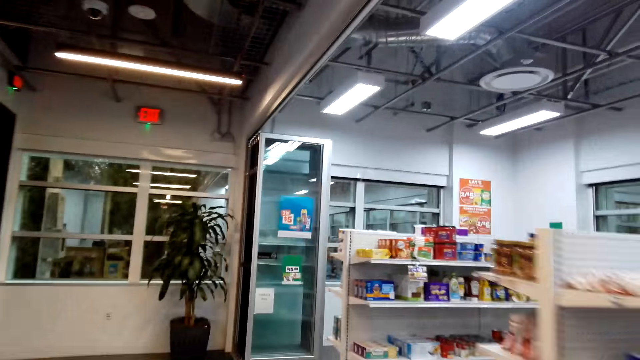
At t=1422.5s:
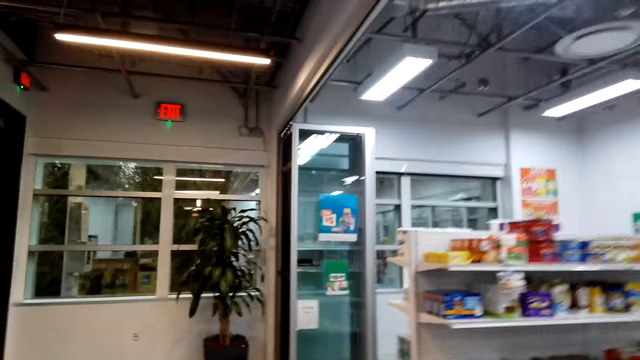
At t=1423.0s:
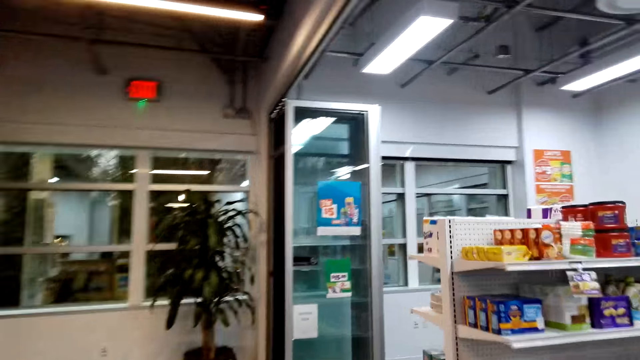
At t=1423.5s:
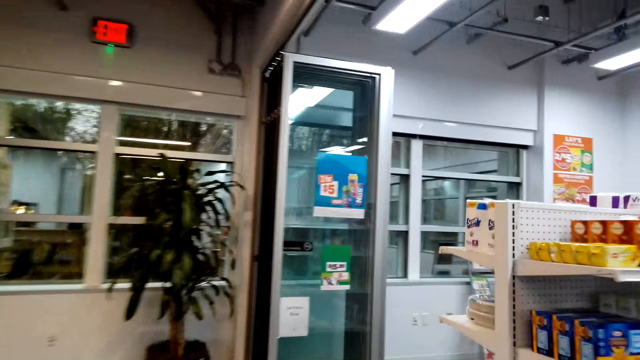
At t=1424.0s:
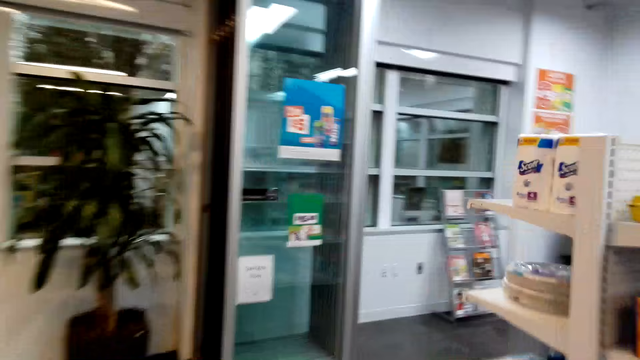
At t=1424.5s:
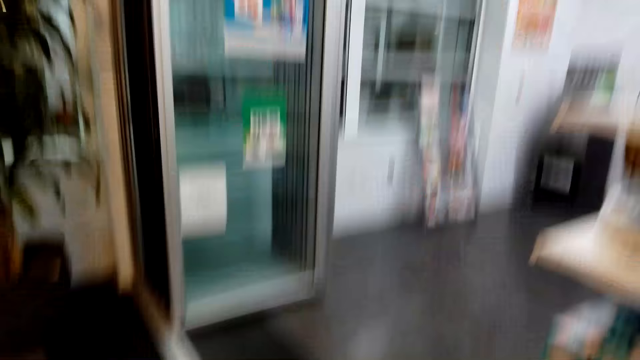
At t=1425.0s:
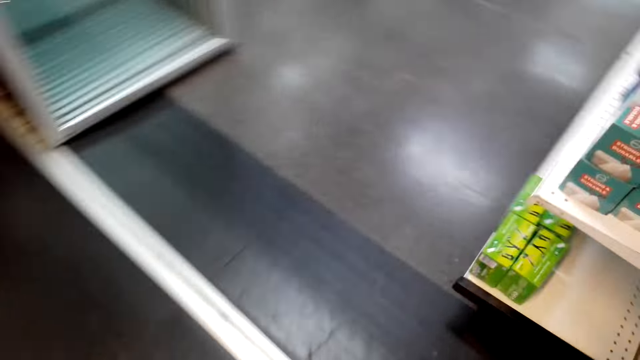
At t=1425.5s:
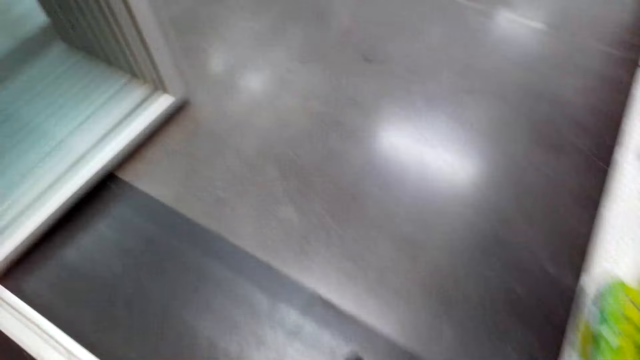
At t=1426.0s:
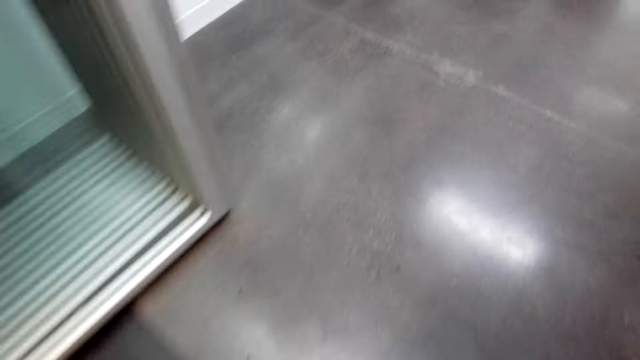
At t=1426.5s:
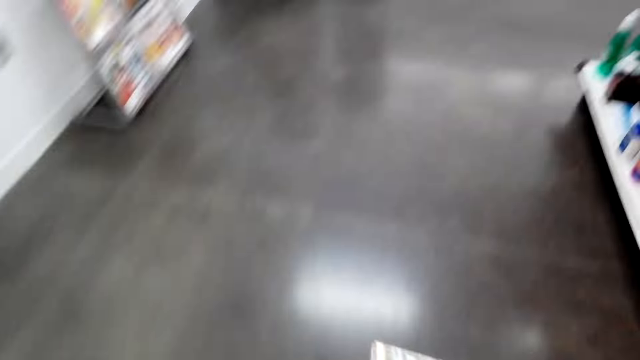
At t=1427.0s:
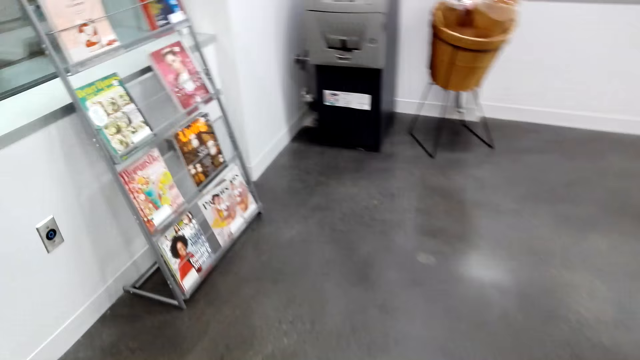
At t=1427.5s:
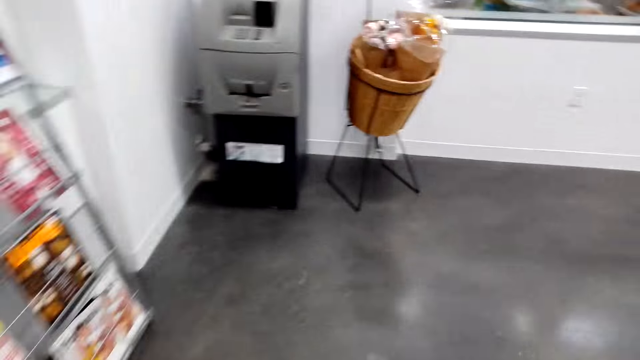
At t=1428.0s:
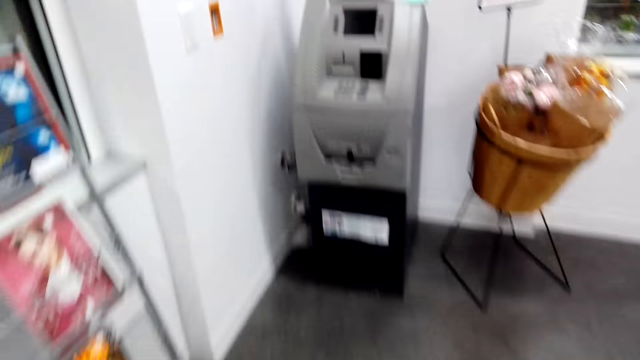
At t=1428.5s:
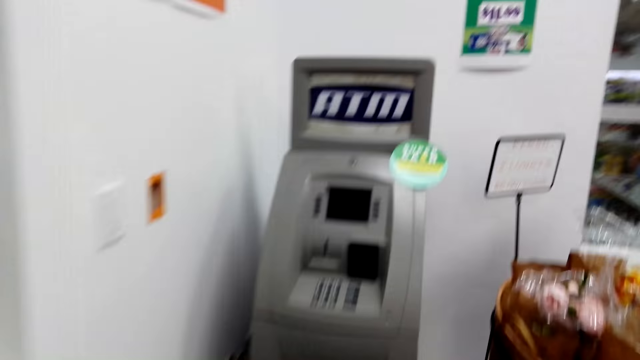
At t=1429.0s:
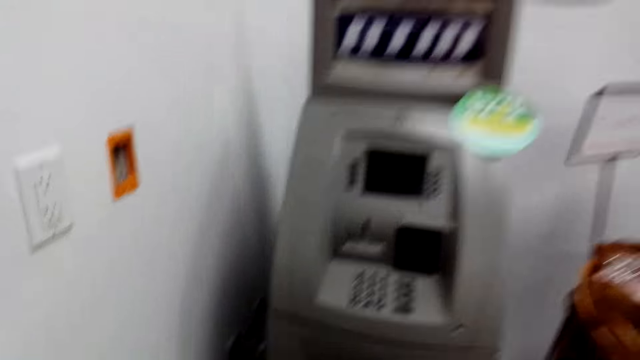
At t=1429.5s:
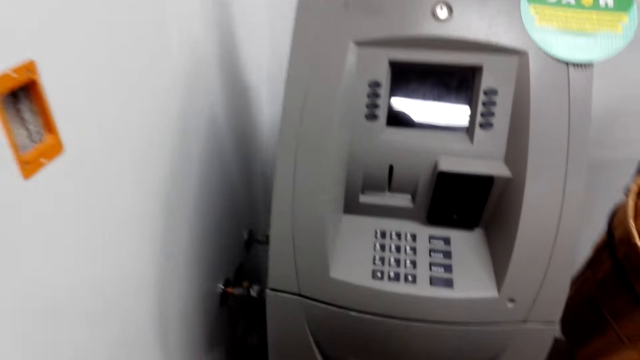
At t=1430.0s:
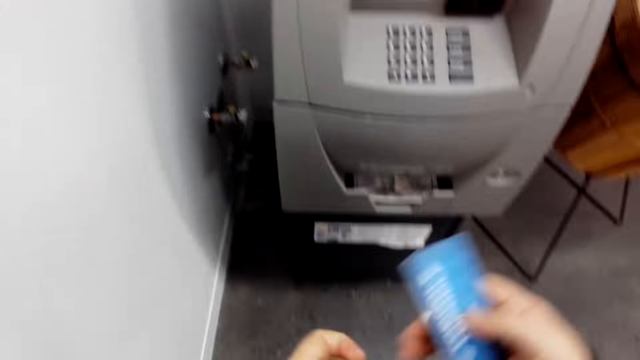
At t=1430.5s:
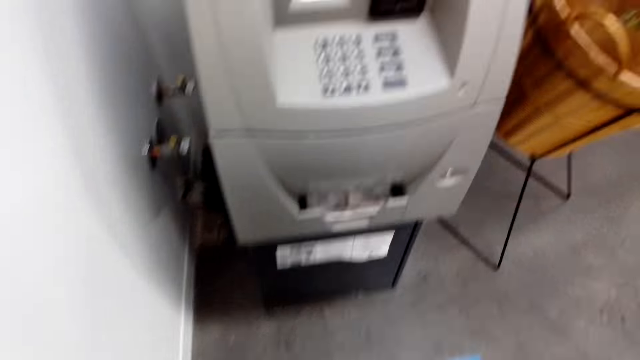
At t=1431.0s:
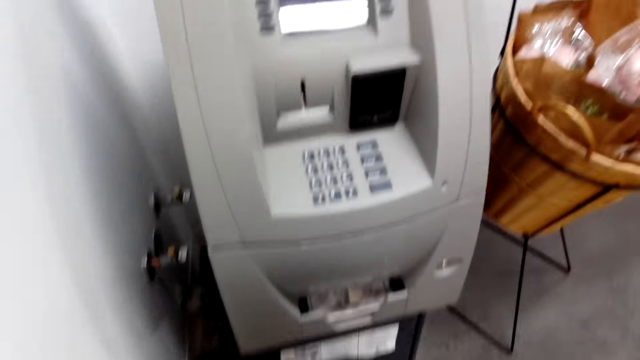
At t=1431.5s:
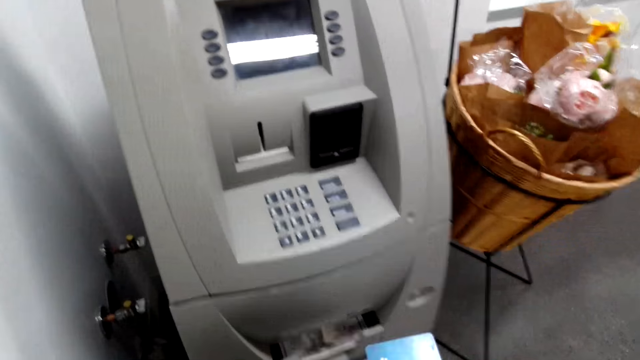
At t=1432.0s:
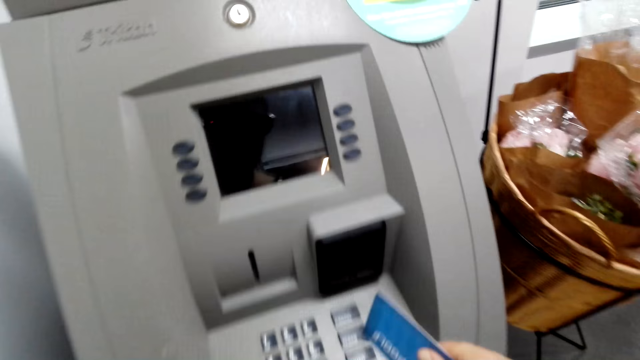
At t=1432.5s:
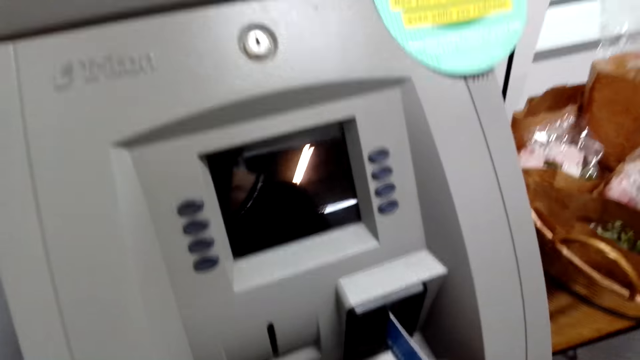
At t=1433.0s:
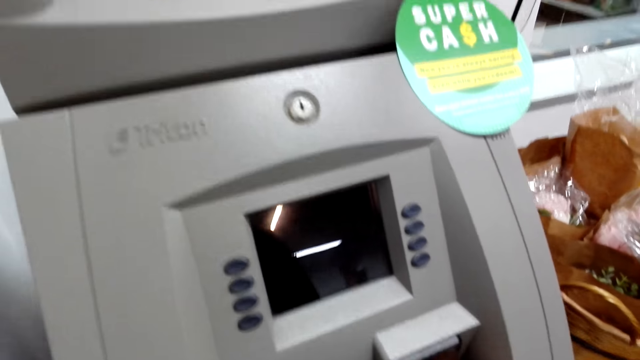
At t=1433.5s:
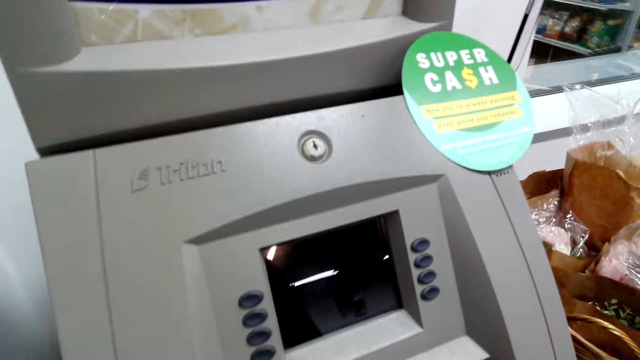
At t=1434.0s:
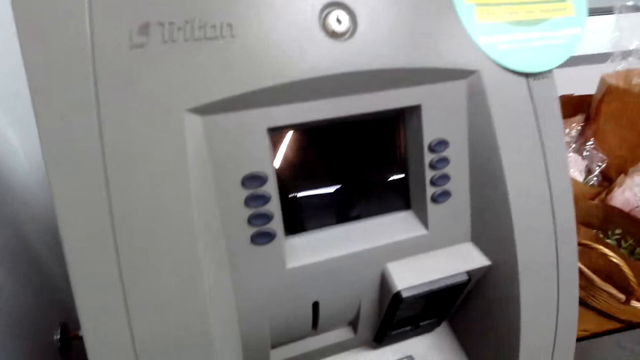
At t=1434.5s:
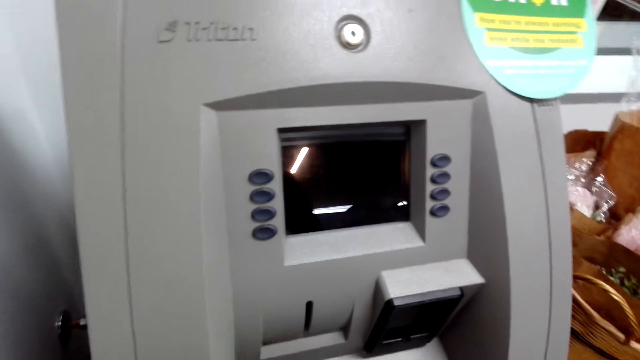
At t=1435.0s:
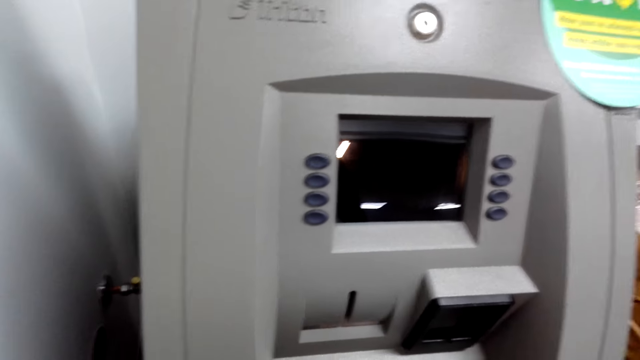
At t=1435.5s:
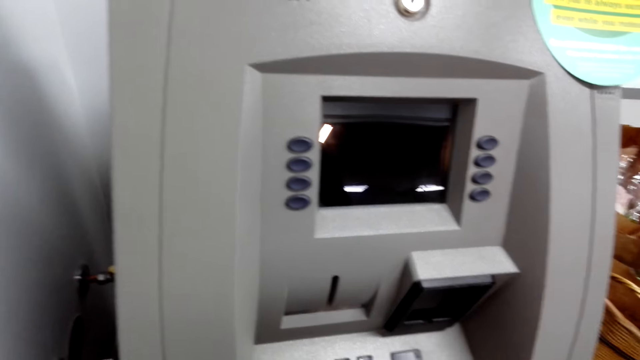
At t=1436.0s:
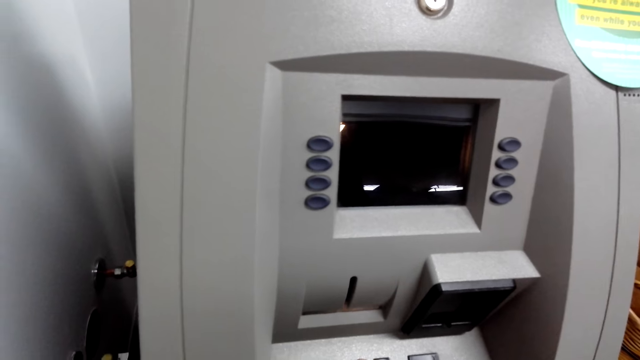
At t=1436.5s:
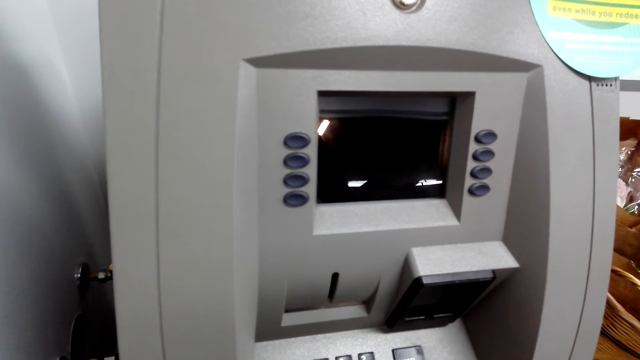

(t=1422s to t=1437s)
The camera wearer moves around the supermarket. They hold their ATM card. They pick up the ATM card. They insert the ATM card in the ATM machine. They operate the ATM machine.

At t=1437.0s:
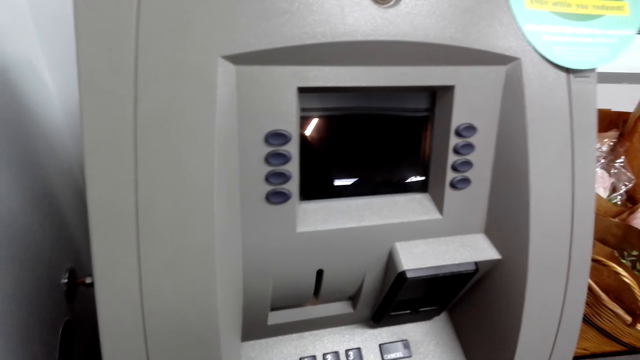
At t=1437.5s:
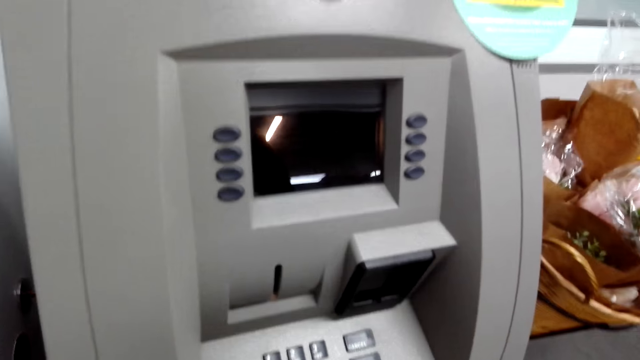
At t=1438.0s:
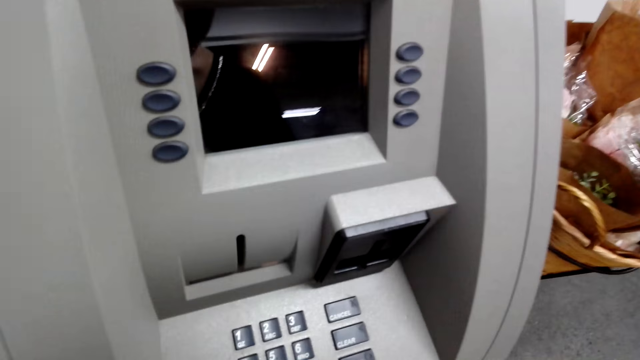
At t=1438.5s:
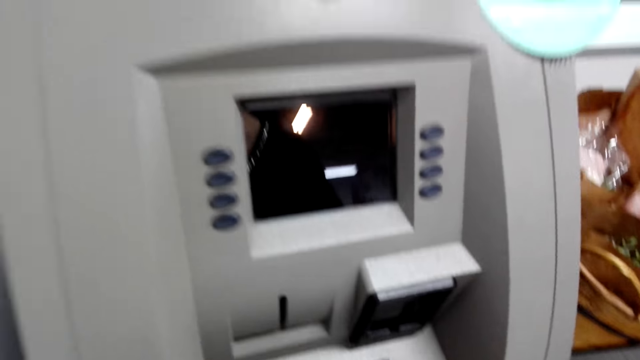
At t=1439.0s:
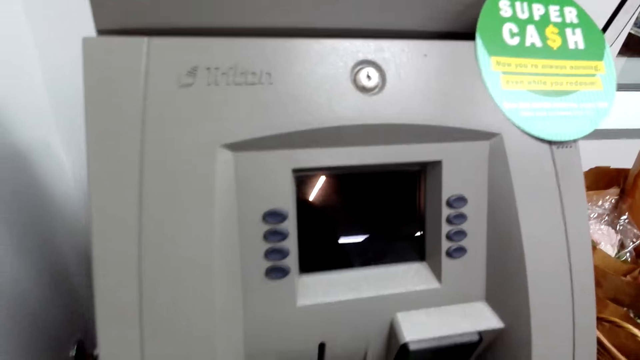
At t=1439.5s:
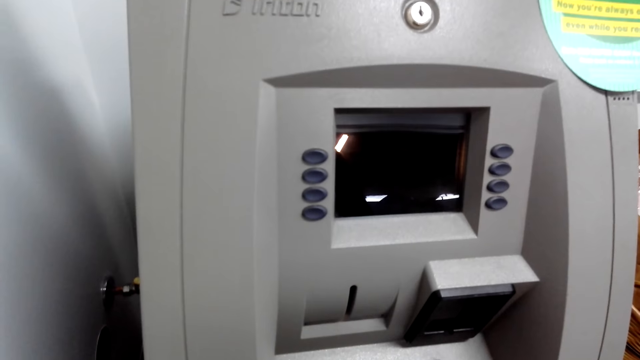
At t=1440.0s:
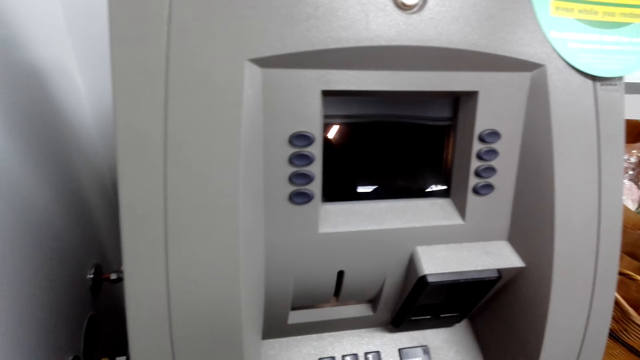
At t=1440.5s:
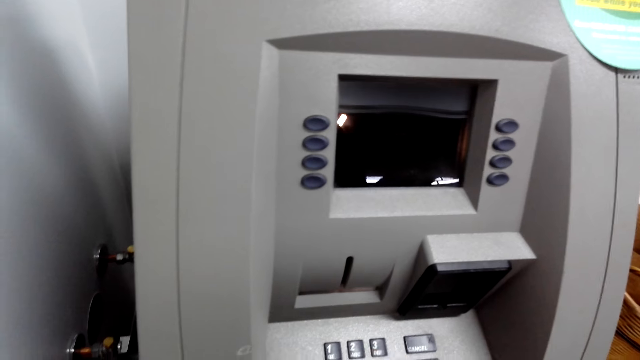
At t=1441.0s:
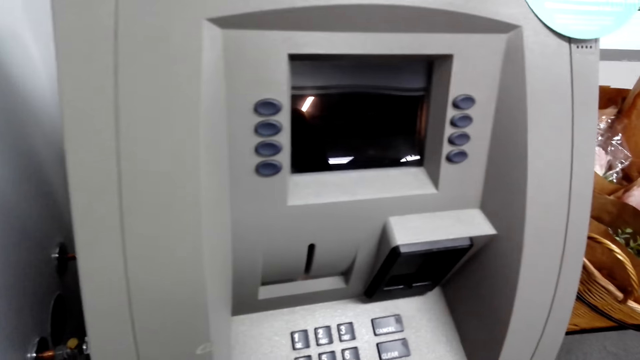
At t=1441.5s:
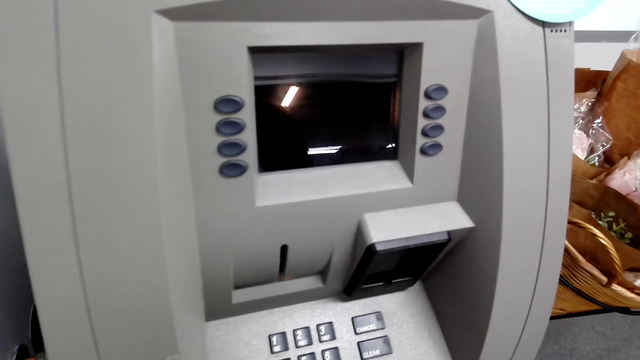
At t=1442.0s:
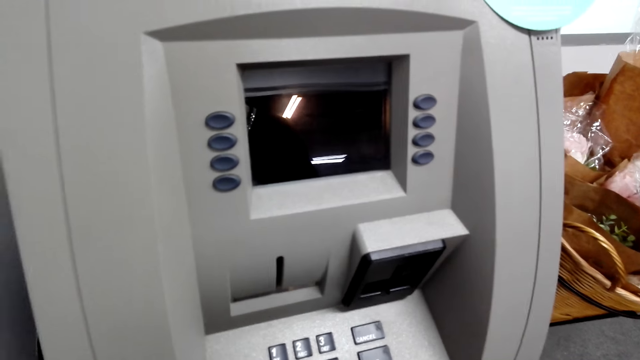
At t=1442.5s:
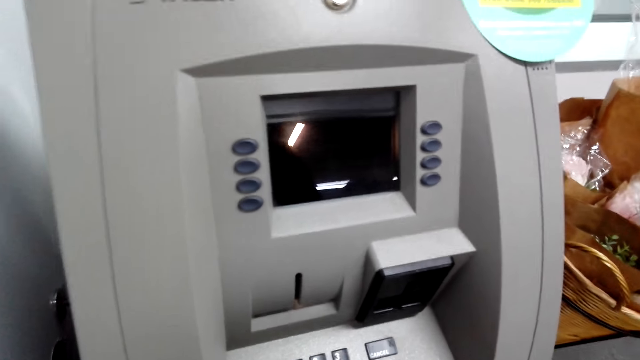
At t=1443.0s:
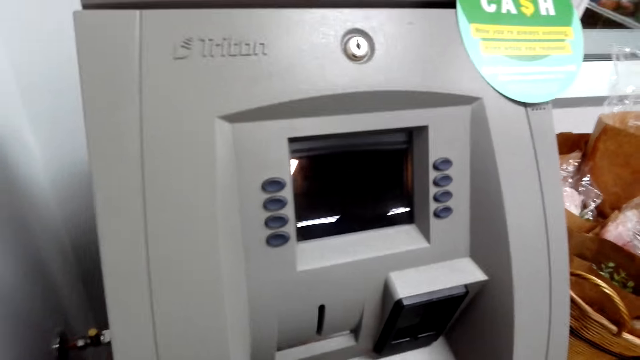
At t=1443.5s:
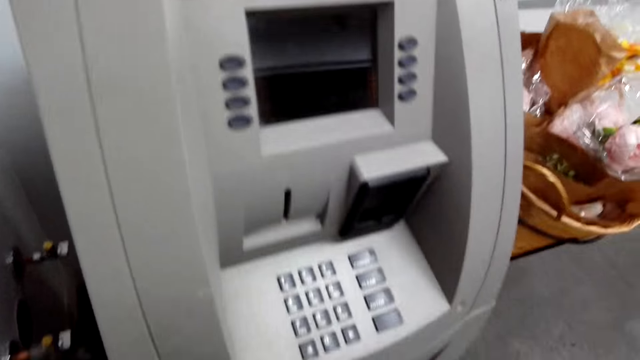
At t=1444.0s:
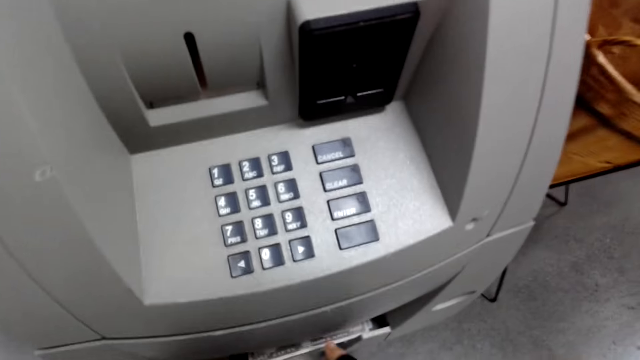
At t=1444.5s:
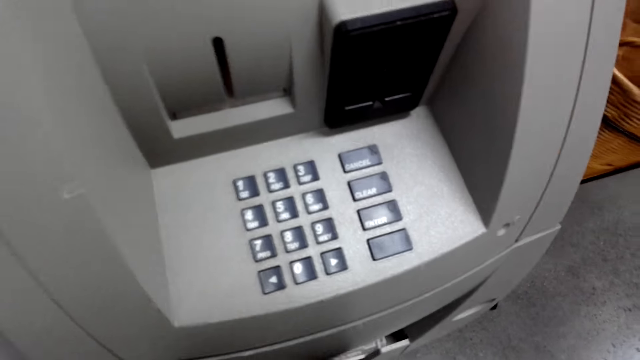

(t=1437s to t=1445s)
The camera wearer presses the machine.
